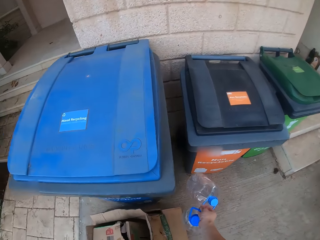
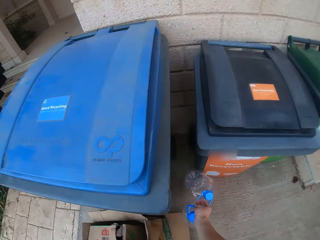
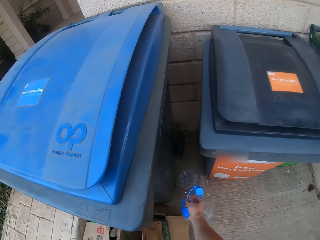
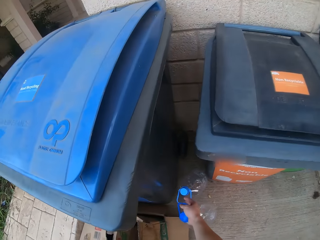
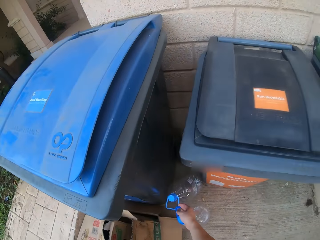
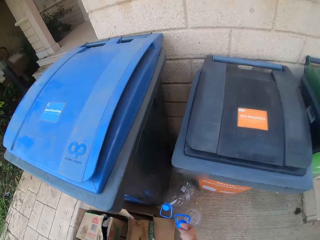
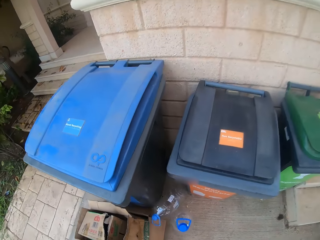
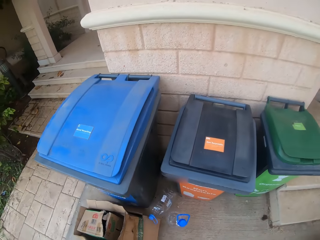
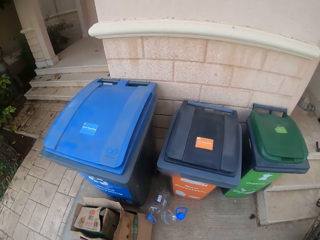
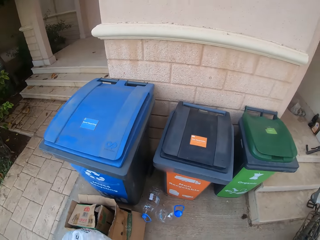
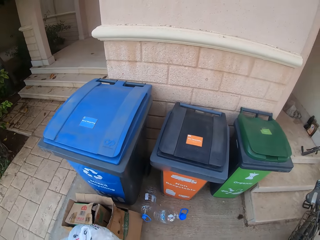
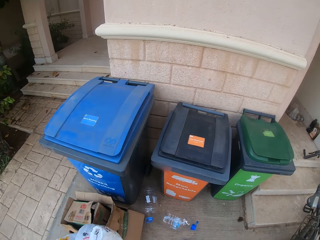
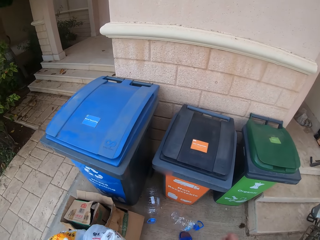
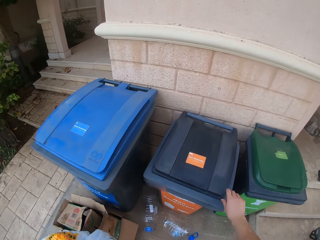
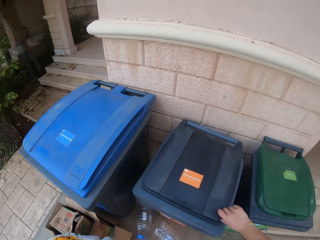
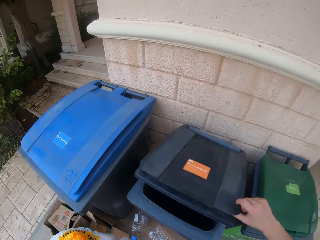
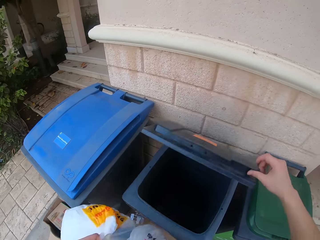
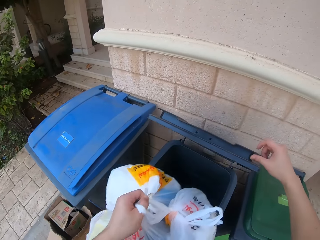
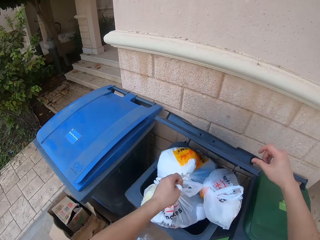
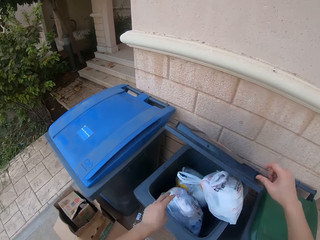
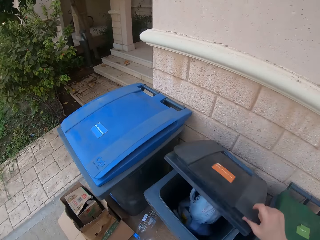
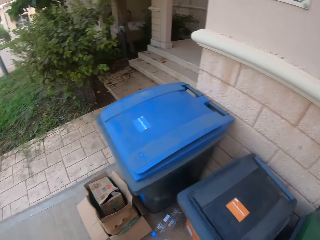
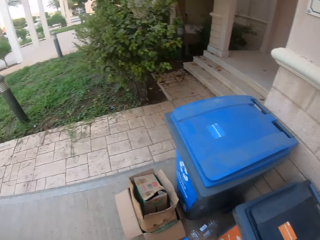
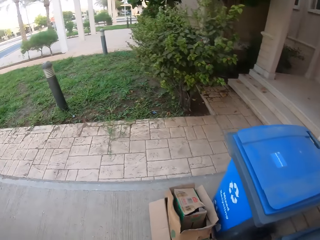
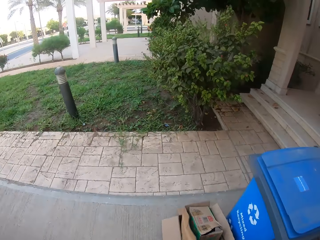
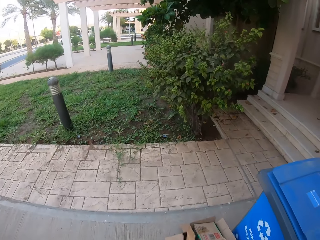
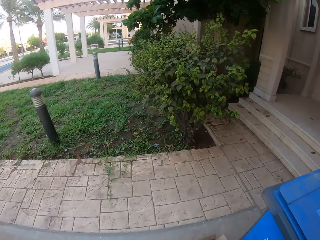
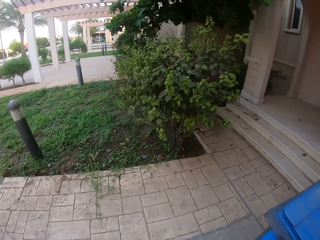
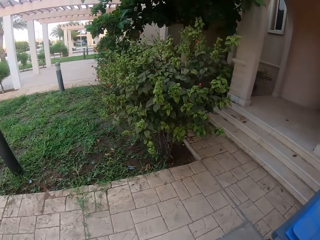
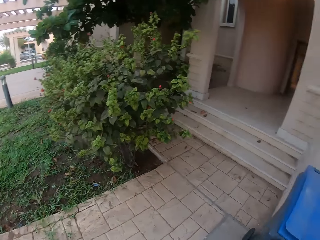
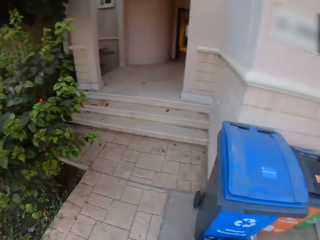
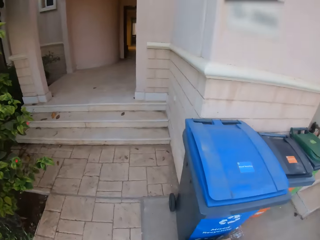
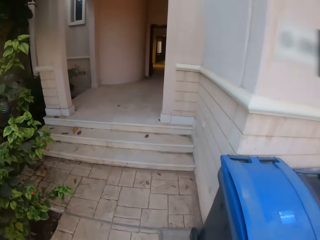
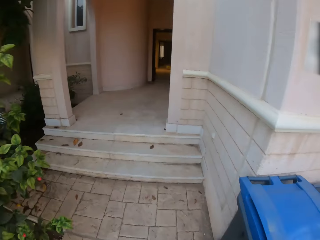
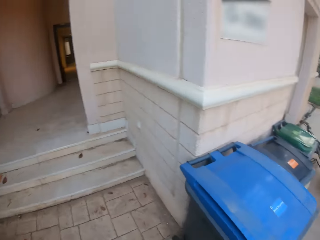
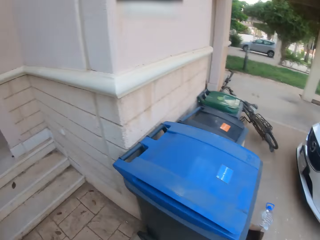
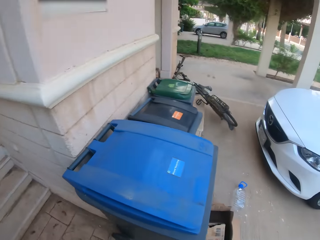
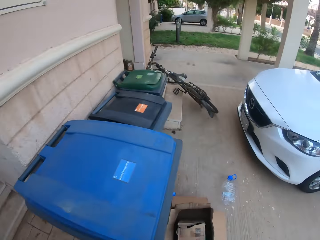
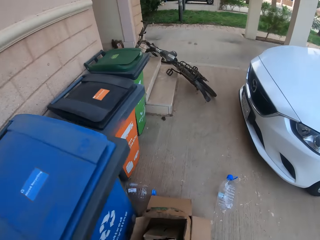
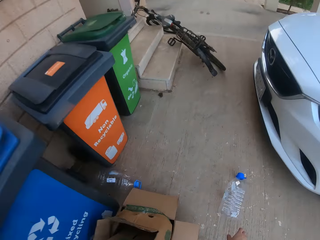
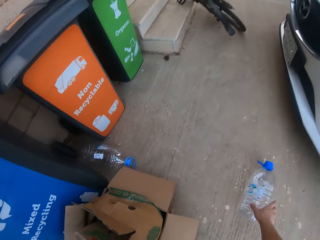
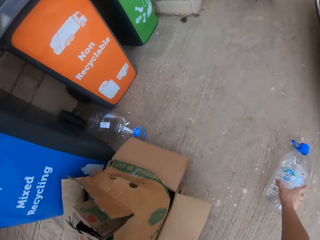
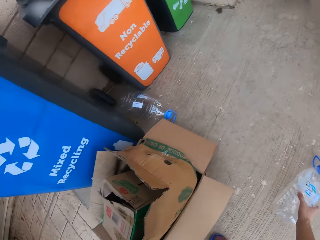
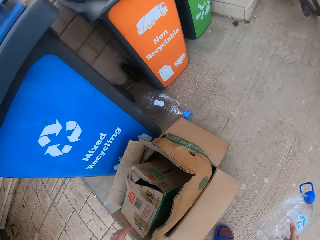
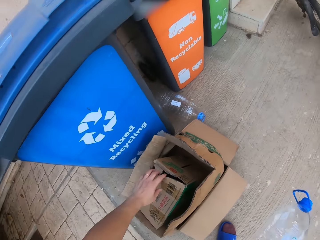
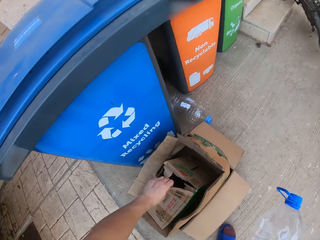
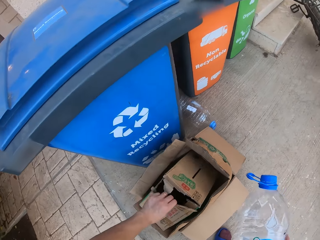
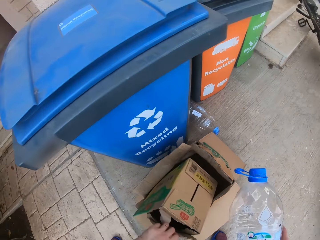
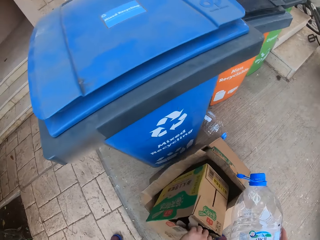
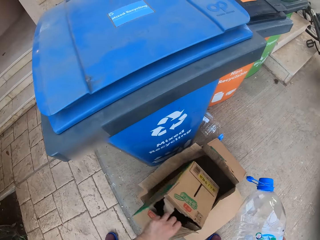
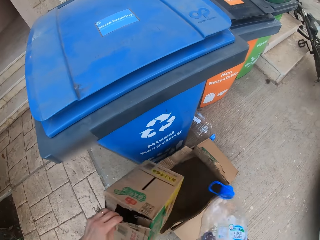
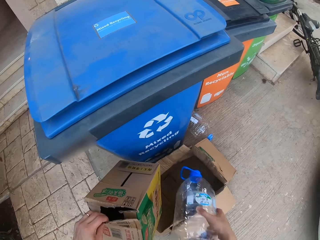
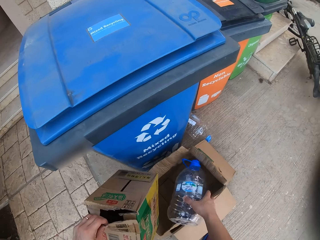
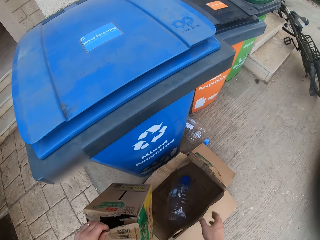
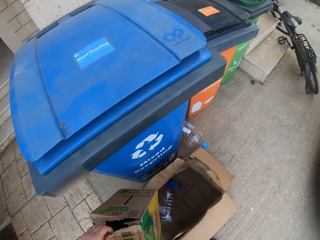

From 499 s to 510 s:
The camera wearer puts the water bottles on the floor. They open the dustbin. They put the nylon paper bag in the dustbin. They walk and look around. They pick up the empty water bottle on the floor. They pick up the box on the floor.

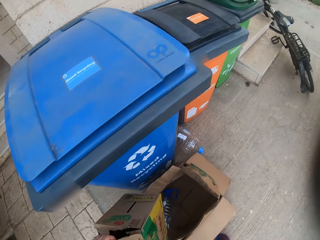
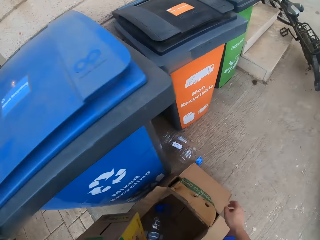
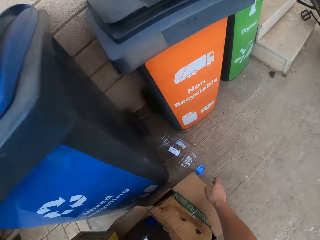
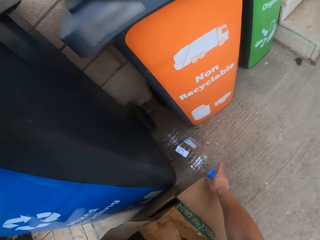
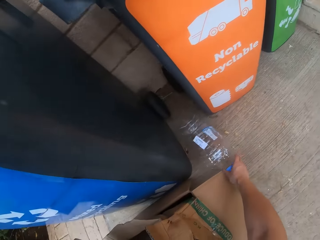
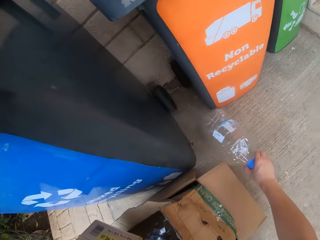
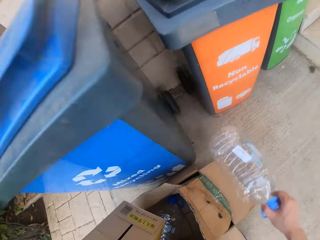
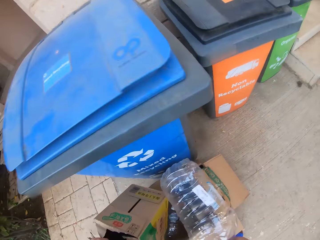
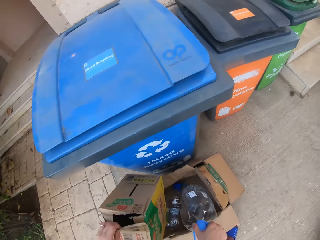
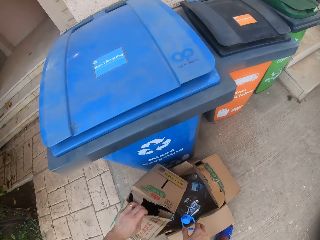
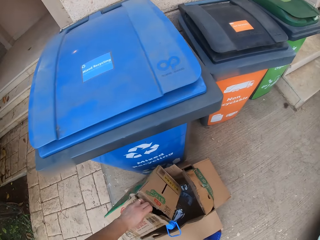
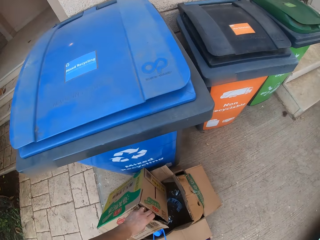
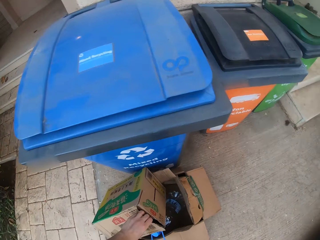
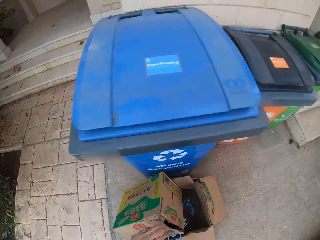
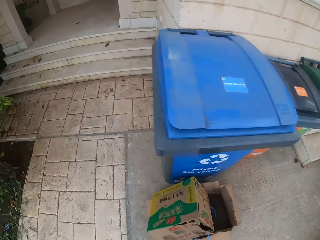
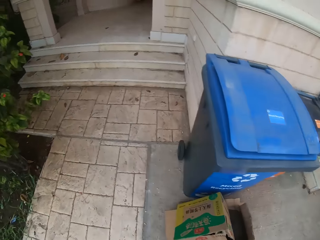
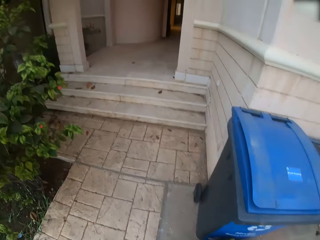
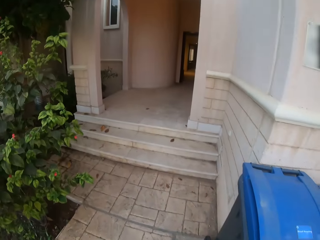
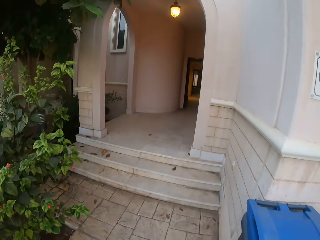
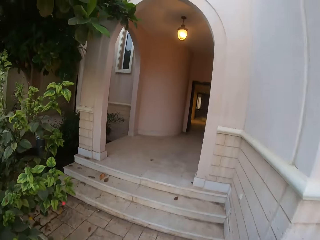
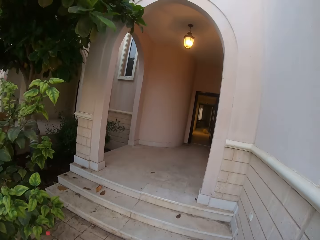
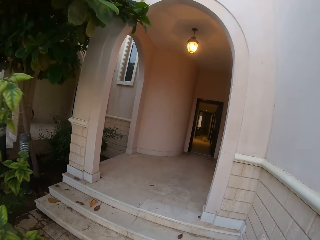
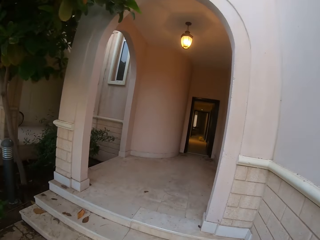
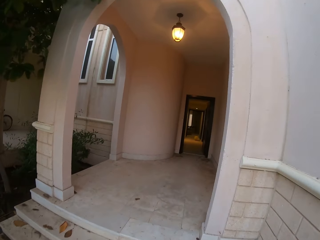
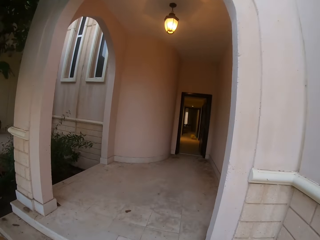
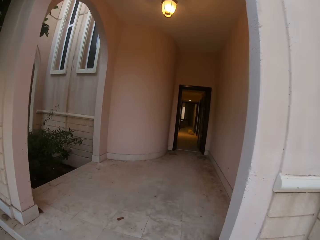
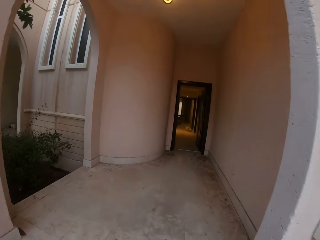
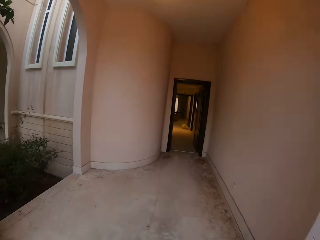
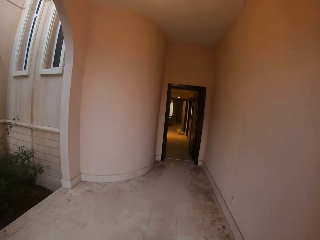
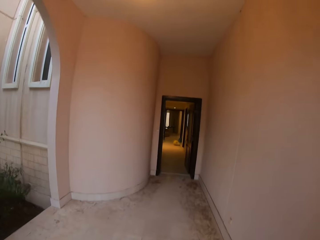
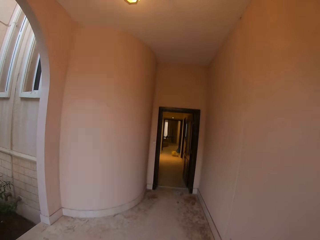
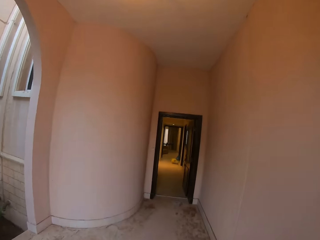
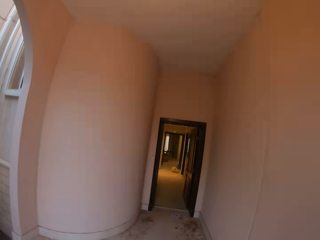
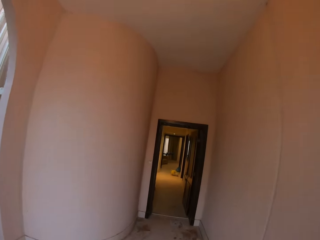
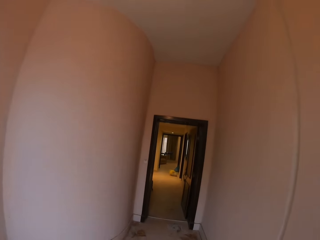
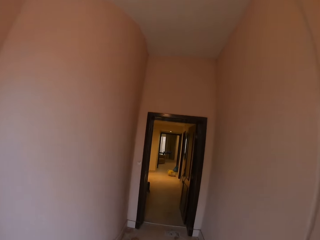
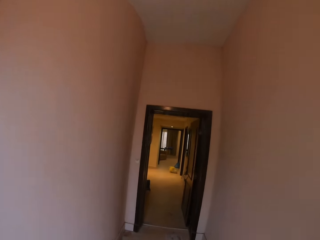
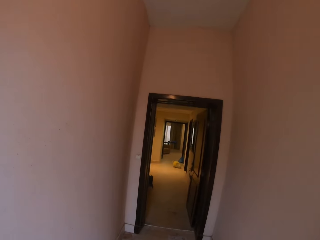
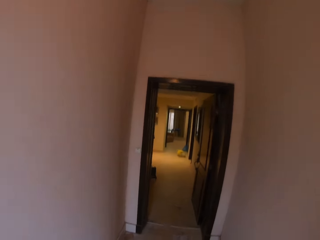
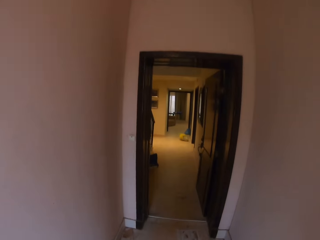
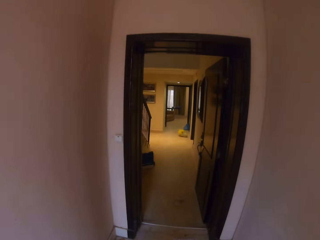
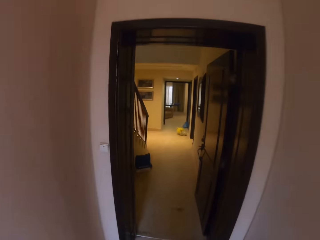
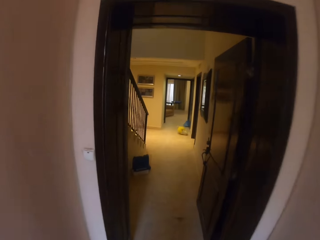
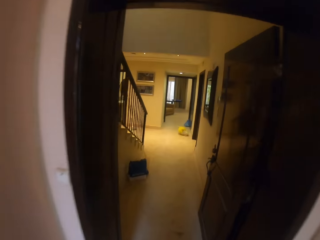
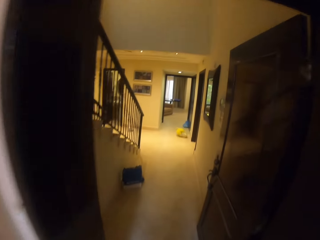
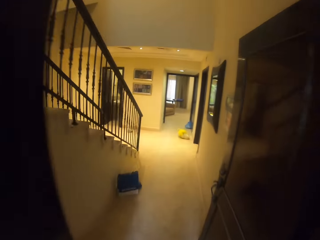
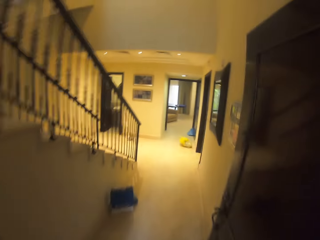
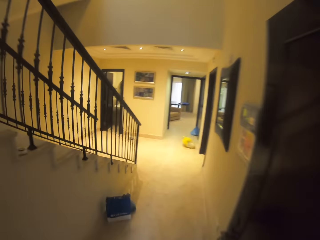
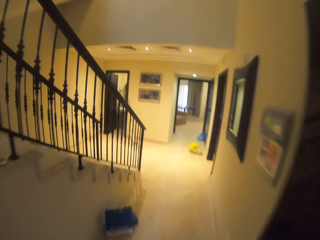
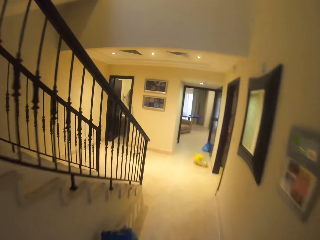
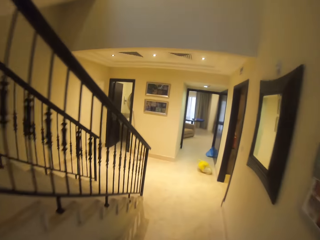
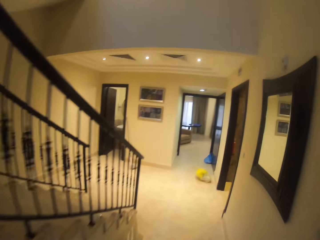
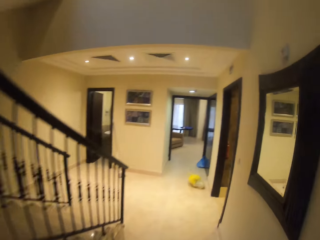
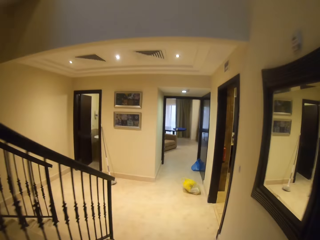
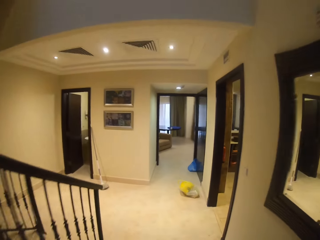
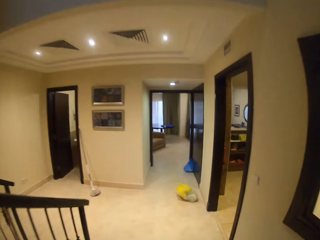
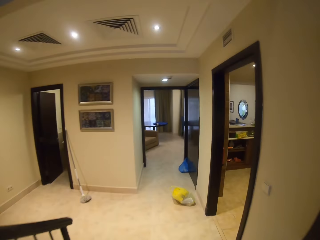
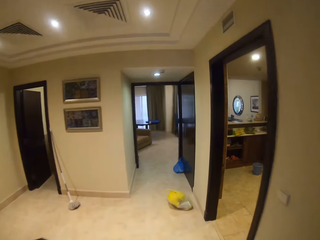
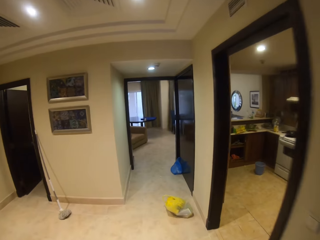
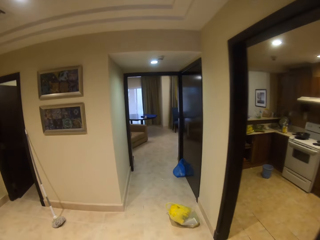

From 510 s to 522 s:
The camera wearer puts the water bottle in the box. They pick the water bottle on the floor. They put the water bottle in the box. They put the box down. They walk. They enter inside the house.
